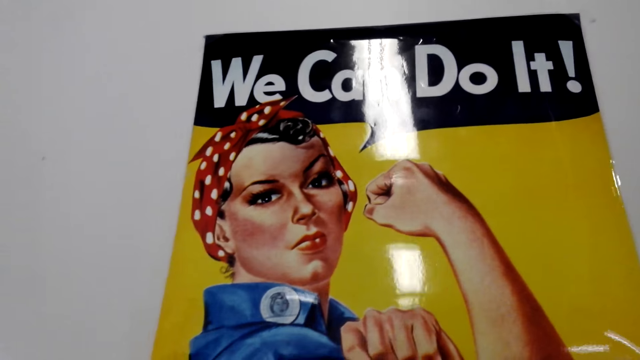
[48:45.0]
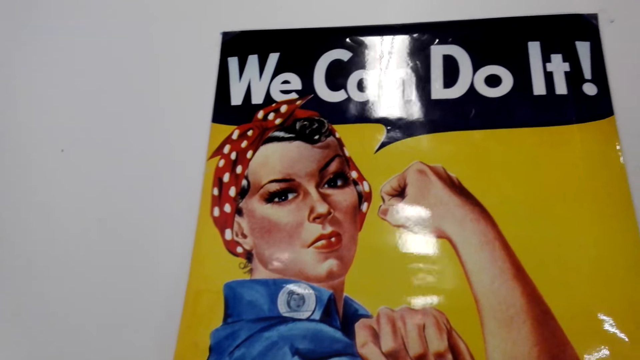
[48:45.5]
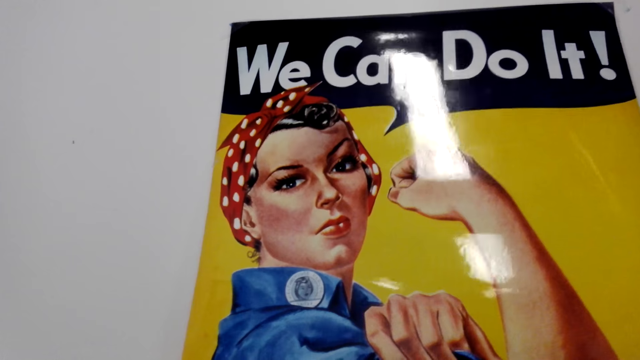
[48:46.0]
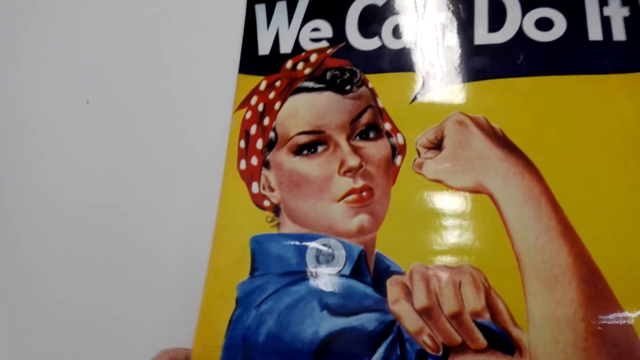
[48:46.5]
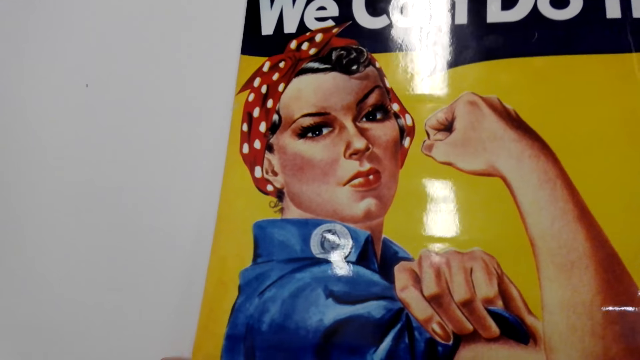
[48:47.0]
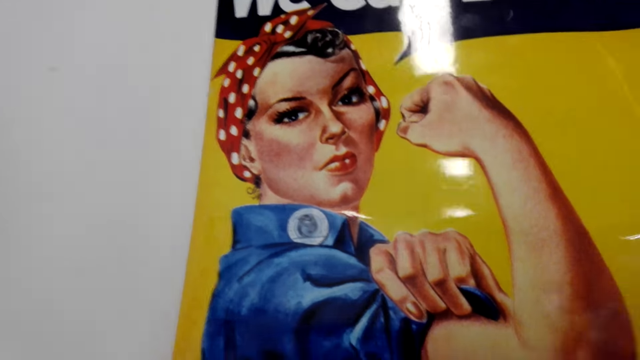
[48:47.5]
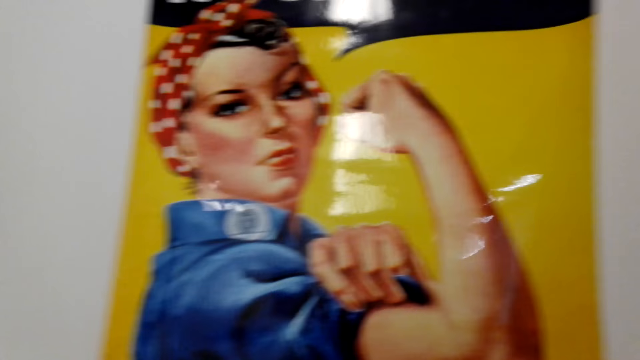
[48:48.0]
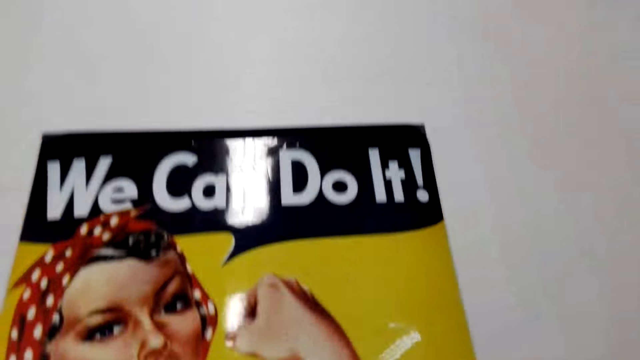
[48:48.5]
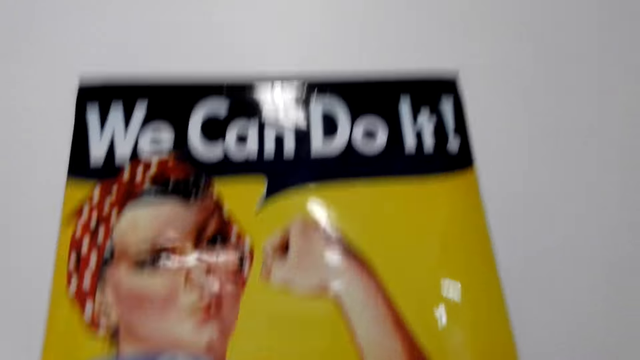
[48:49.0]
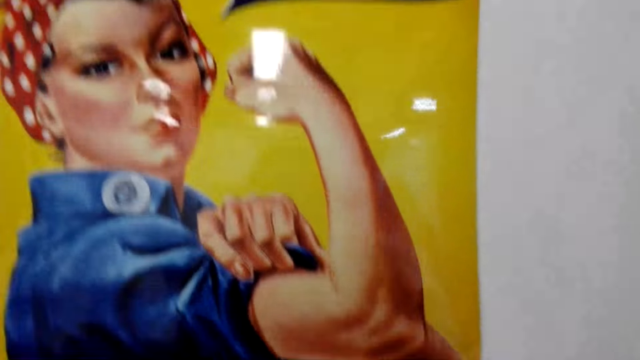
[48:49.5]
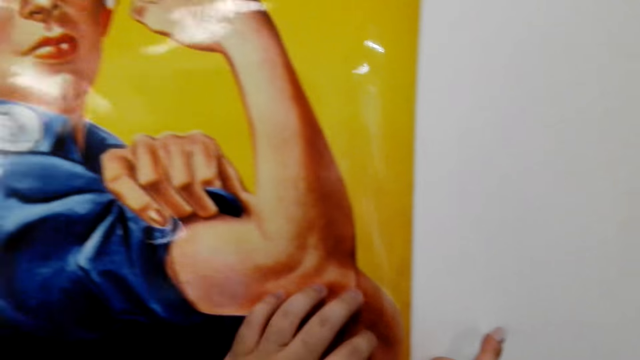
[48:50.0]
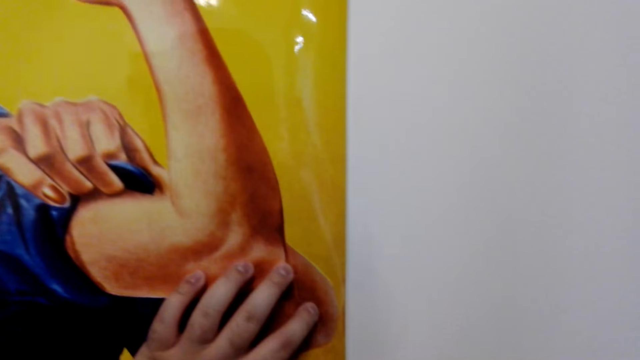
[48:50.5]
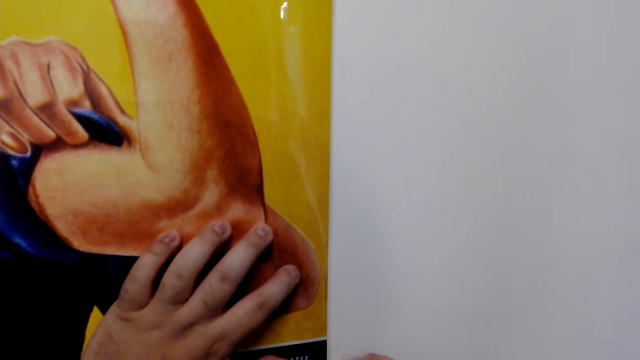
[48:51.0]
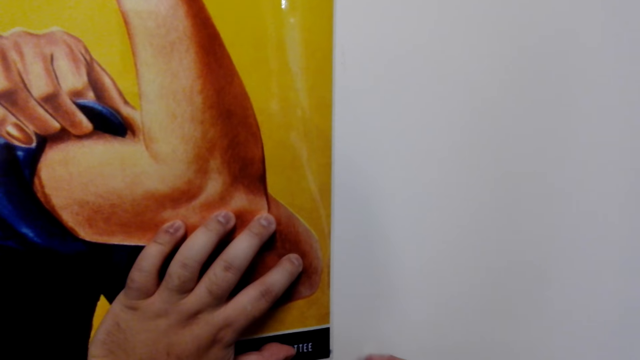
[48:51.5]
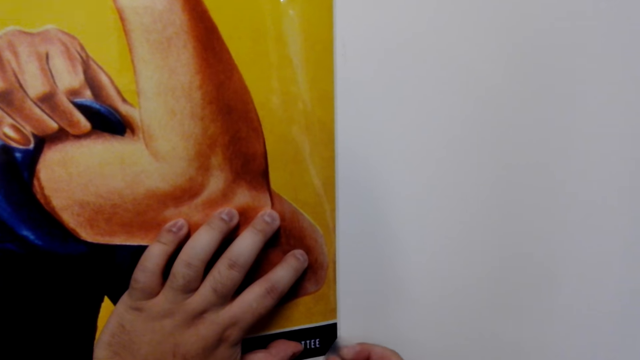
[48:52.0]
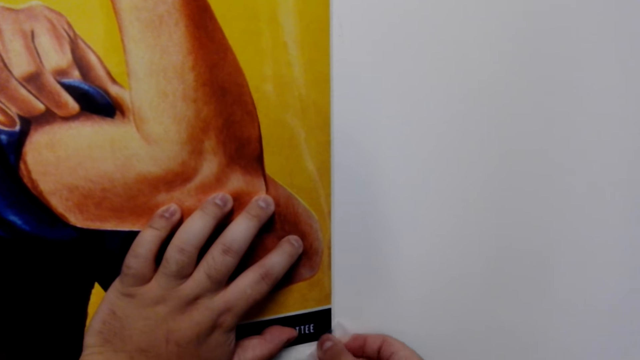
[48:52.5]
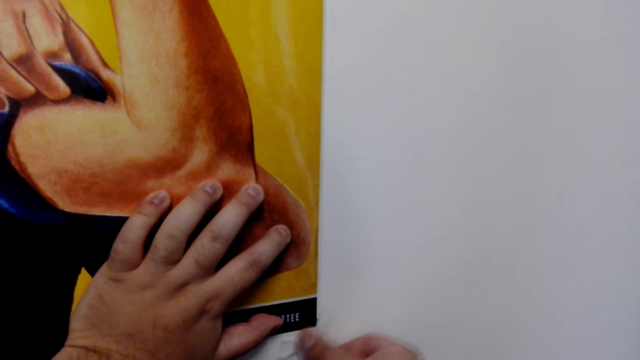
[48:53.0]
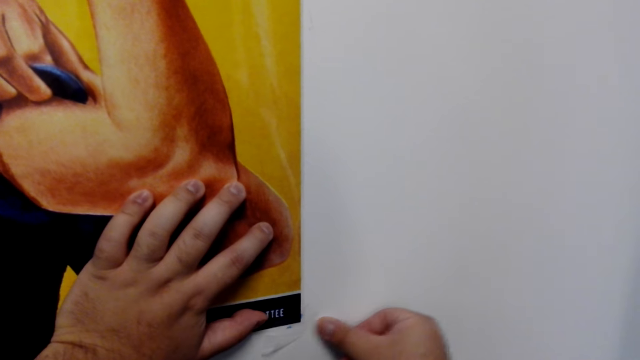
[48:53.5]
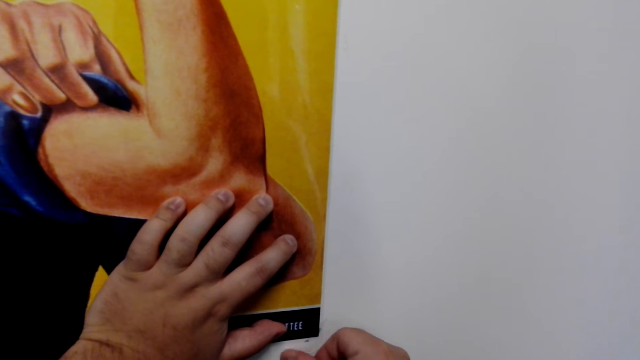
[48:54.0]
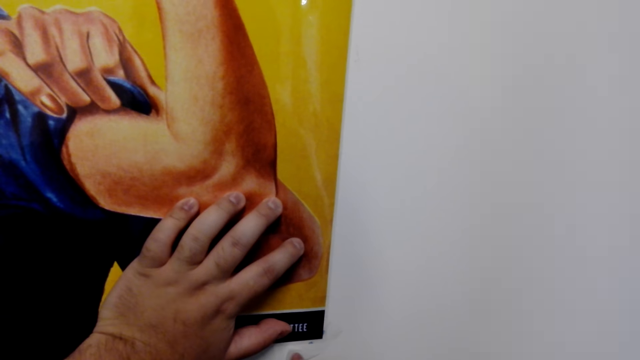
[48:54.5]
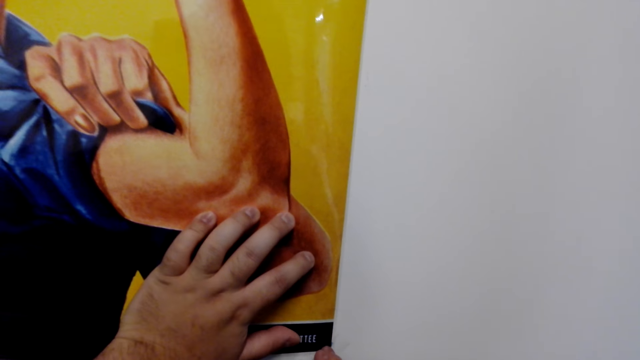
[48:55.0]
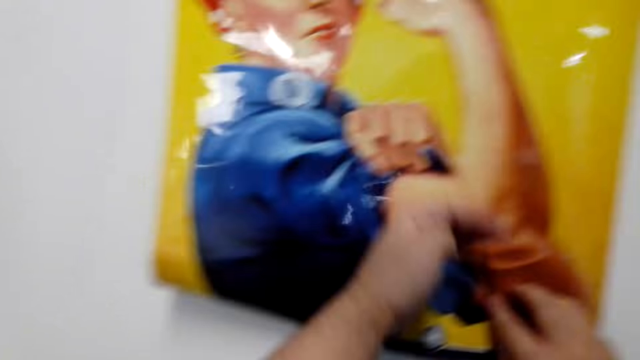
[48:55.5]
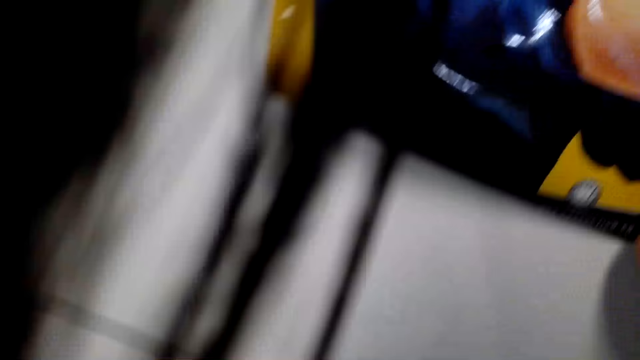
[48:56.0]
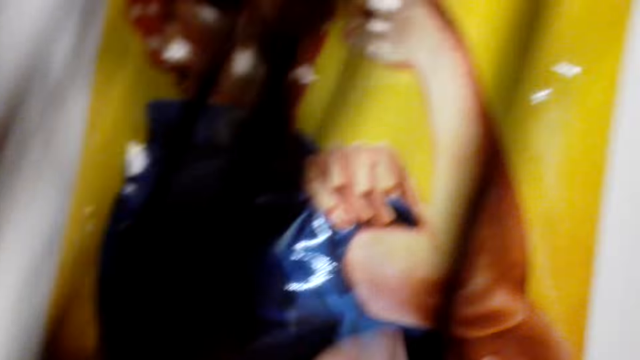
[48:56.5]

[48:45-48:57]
The camera wearer looks at the photo. They stick tape on the wall.

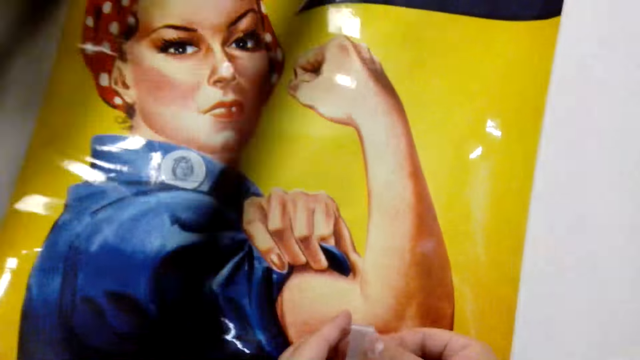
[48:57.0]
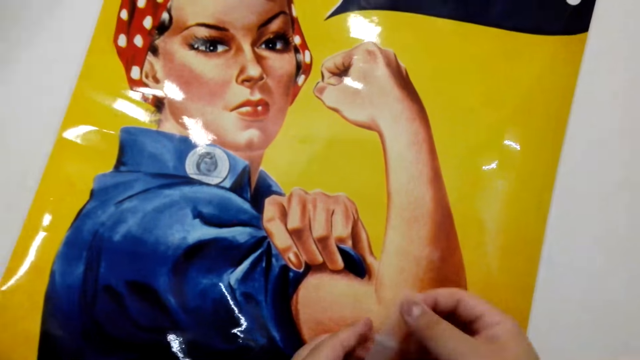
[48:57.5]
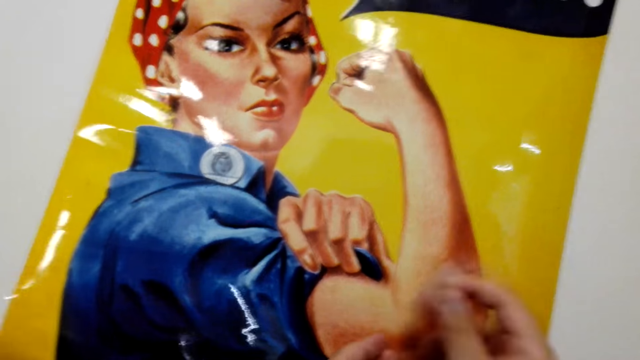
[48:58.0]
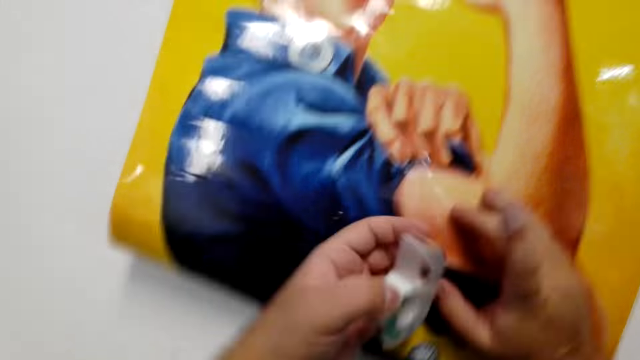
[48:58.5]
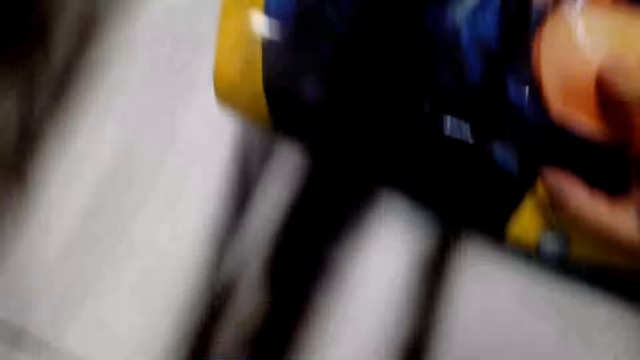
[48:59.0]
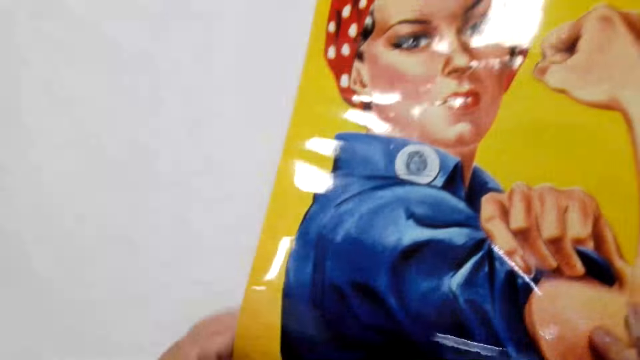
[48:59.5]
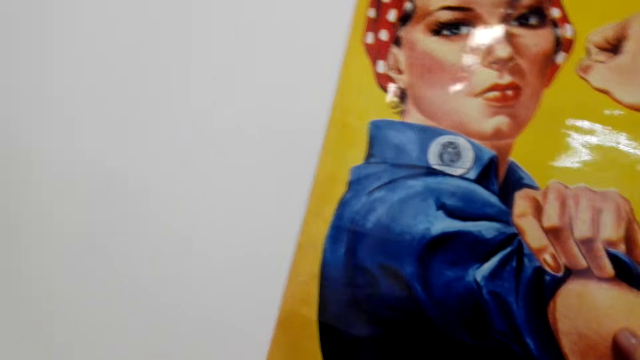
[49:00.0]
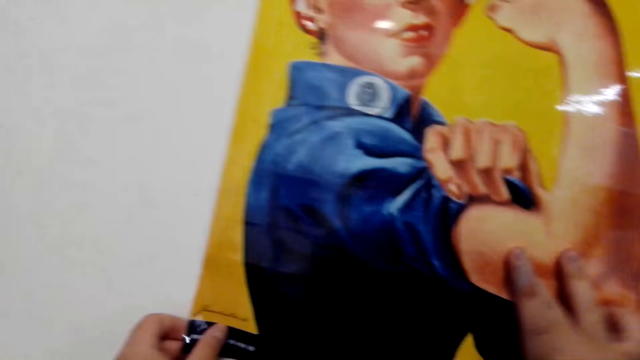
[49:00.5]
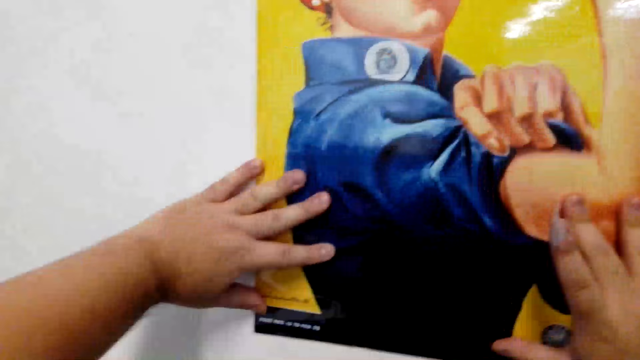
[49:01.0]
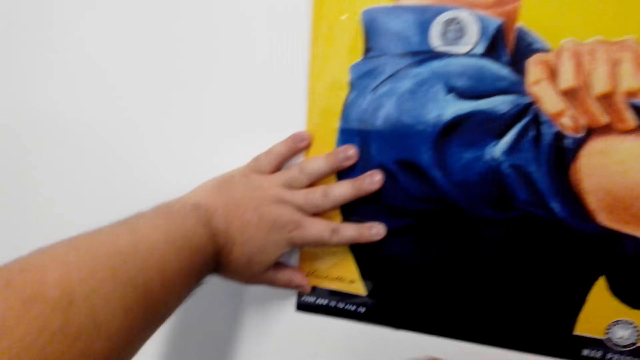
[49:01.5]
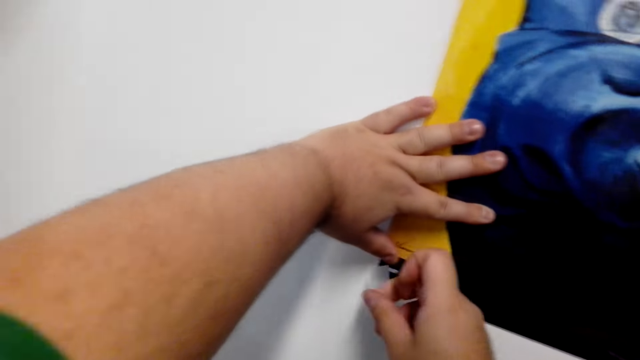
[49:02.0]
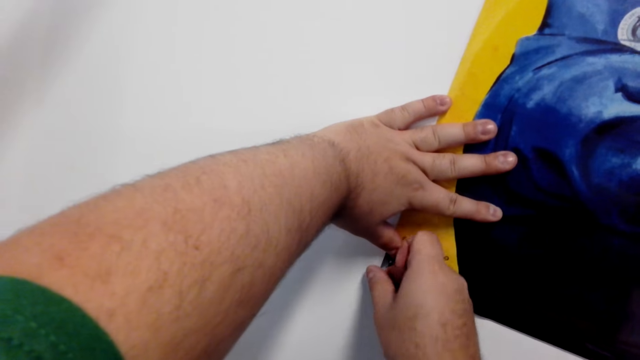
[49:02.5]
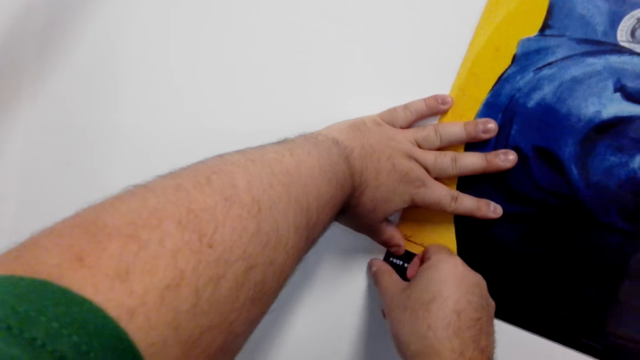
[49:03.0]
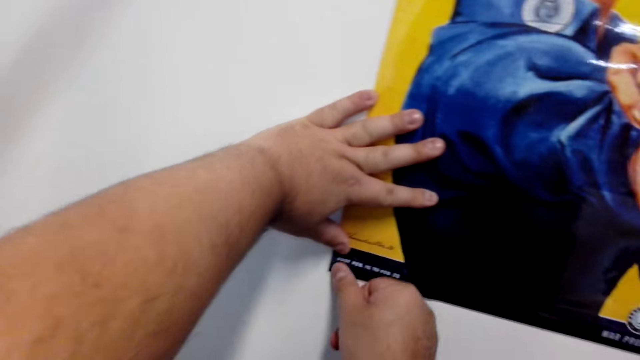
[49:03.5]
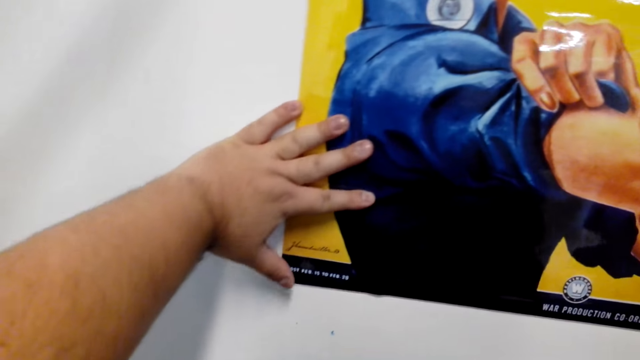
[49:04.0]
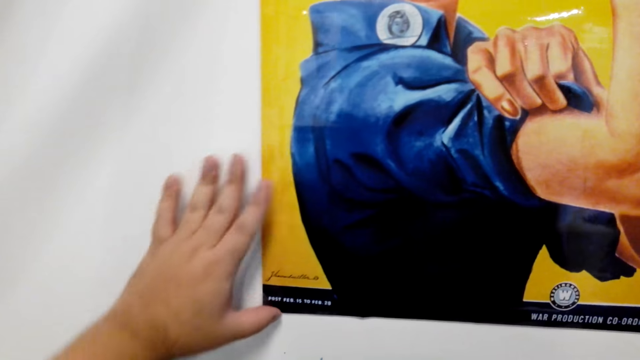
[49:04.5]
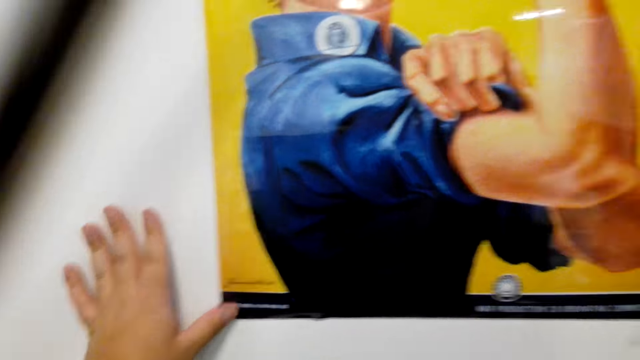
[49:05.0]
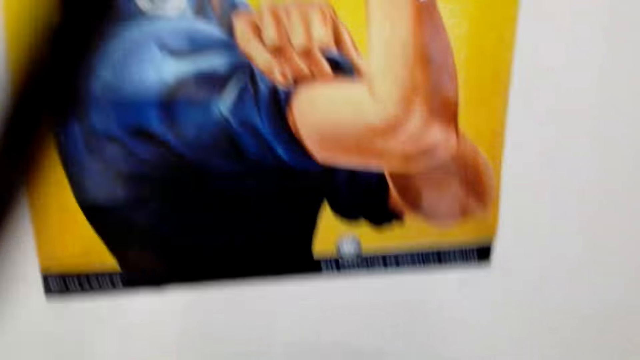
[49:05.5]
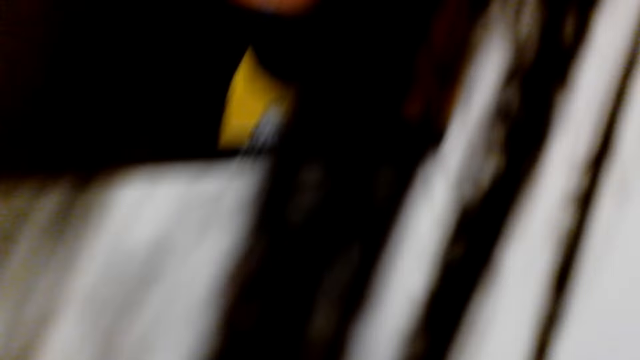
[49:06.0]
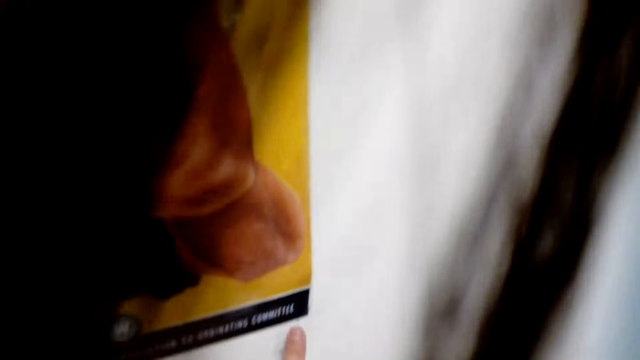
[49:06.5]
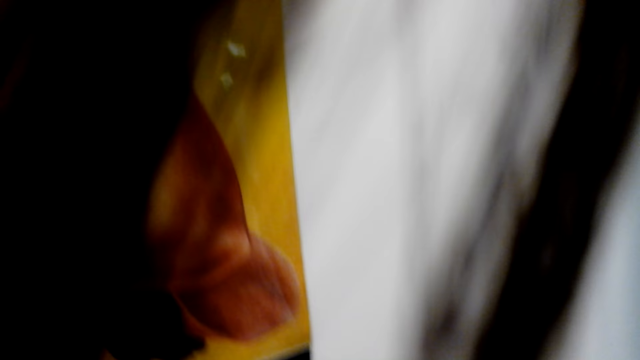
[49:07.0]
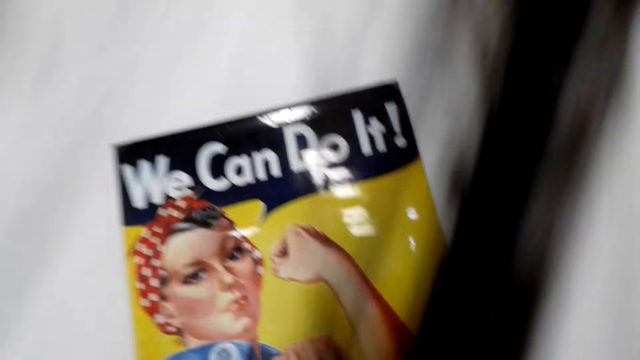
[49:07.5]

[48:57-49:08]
The camera wearer cuts tape. They hold the photo. They stick the tape on the canvas wallpaper.
